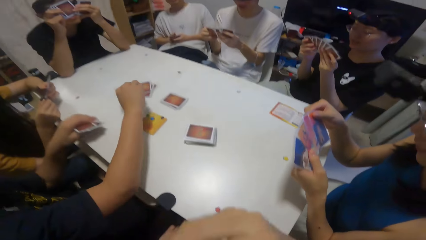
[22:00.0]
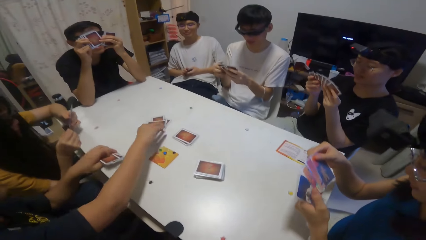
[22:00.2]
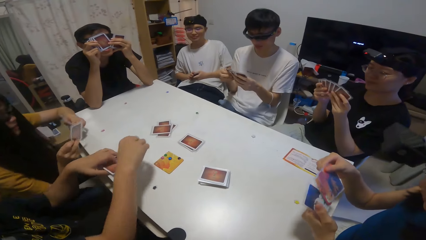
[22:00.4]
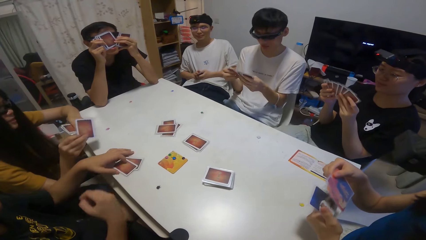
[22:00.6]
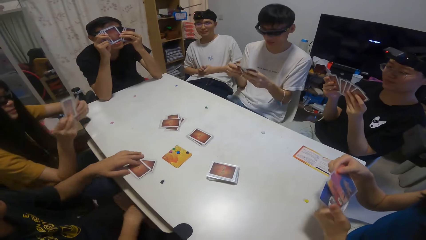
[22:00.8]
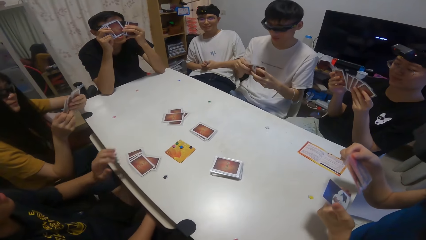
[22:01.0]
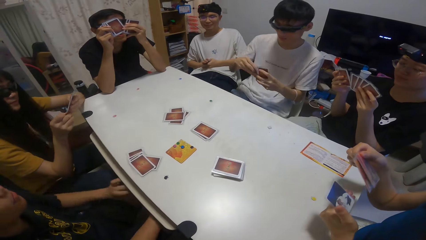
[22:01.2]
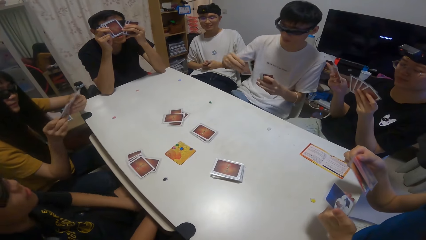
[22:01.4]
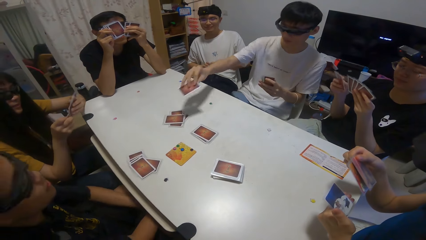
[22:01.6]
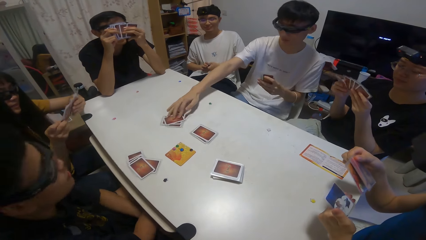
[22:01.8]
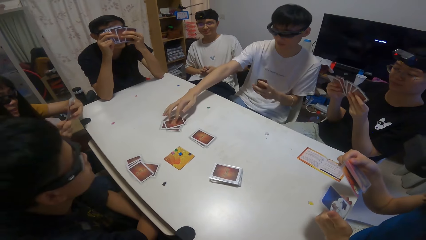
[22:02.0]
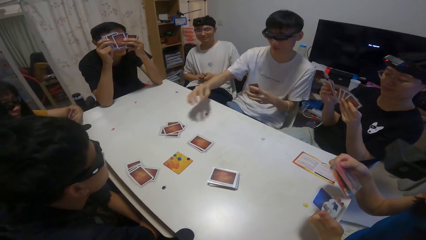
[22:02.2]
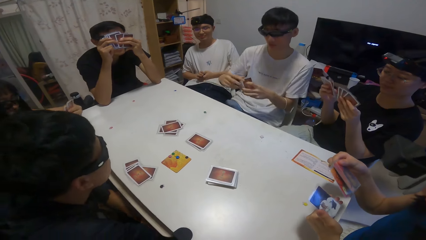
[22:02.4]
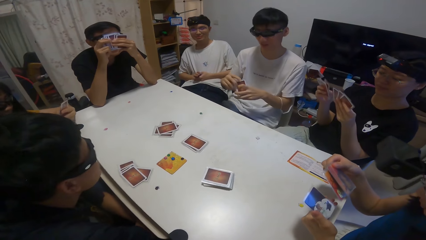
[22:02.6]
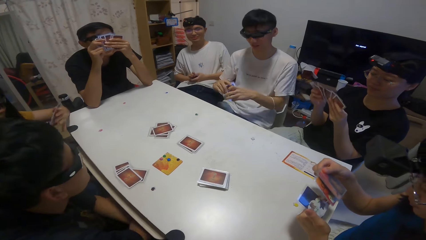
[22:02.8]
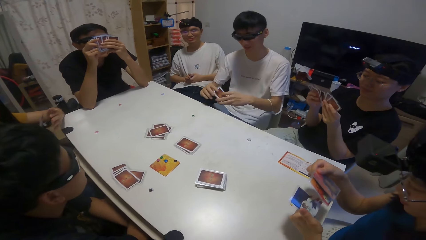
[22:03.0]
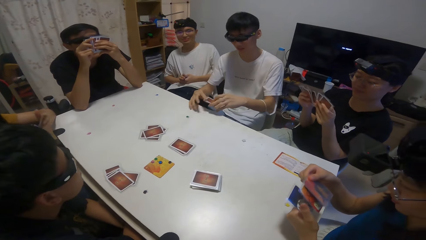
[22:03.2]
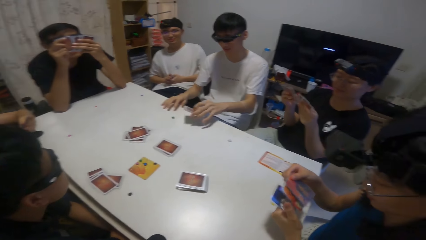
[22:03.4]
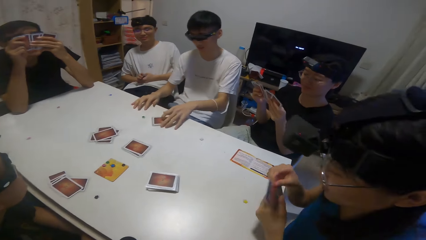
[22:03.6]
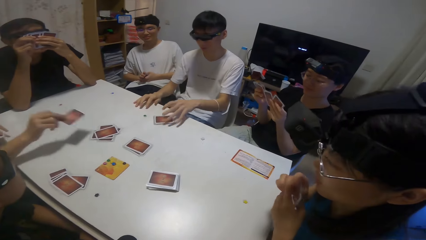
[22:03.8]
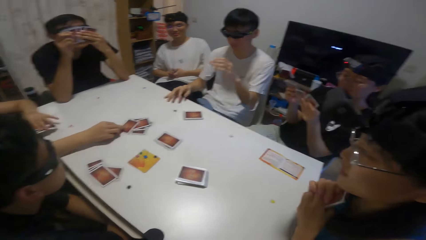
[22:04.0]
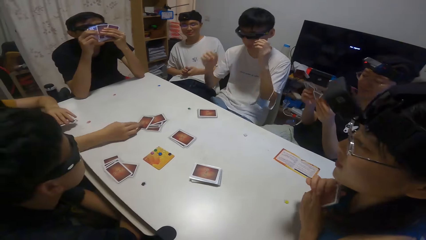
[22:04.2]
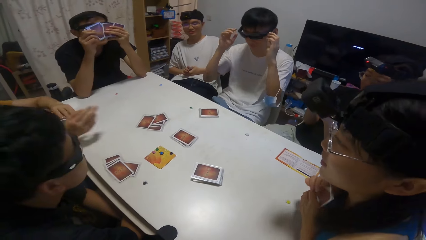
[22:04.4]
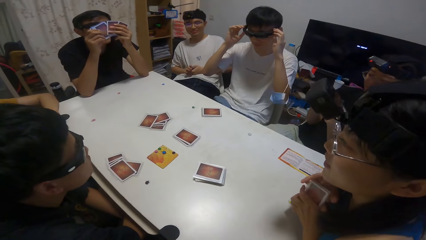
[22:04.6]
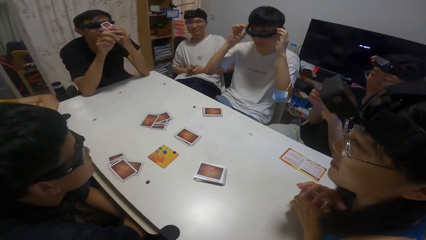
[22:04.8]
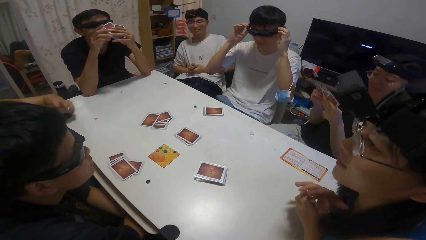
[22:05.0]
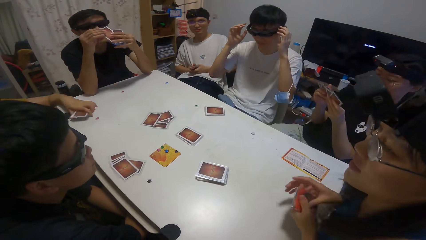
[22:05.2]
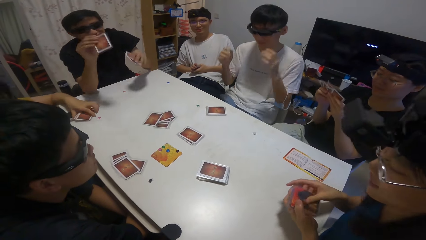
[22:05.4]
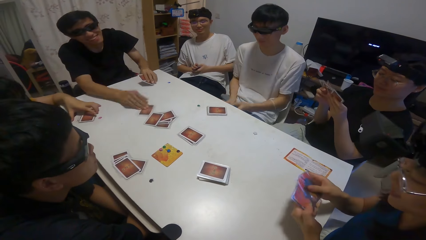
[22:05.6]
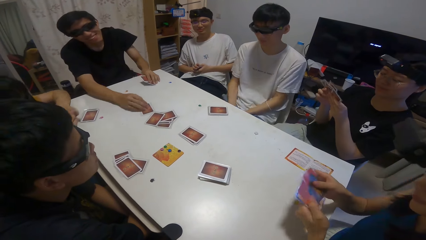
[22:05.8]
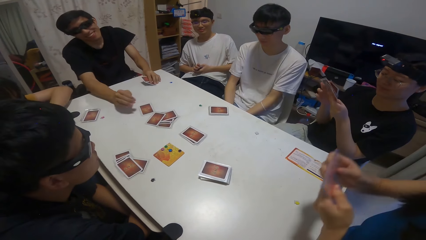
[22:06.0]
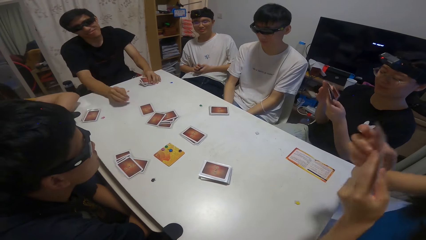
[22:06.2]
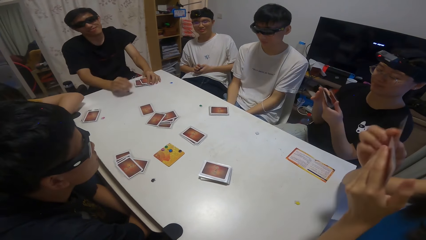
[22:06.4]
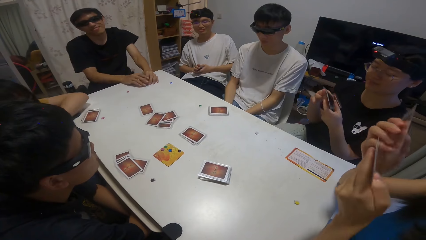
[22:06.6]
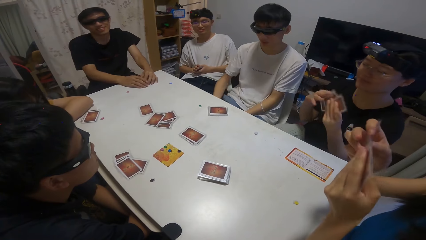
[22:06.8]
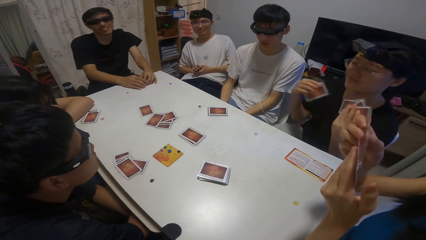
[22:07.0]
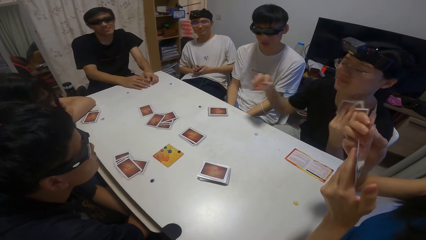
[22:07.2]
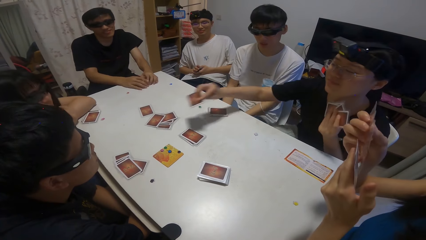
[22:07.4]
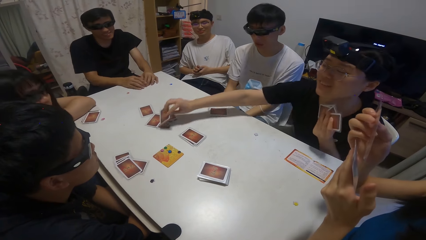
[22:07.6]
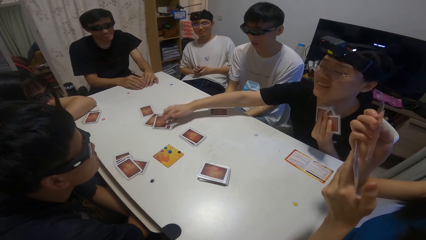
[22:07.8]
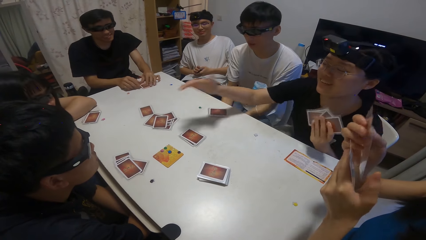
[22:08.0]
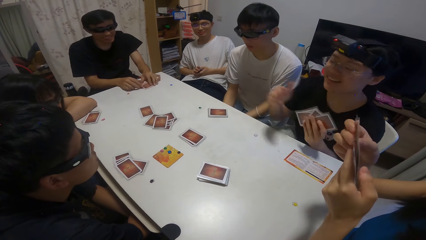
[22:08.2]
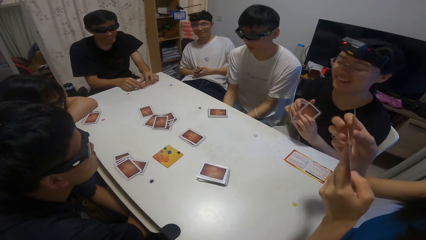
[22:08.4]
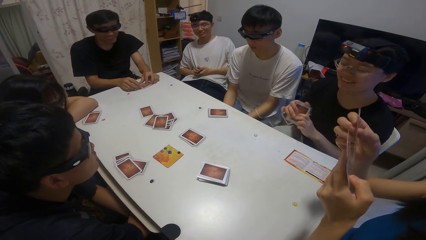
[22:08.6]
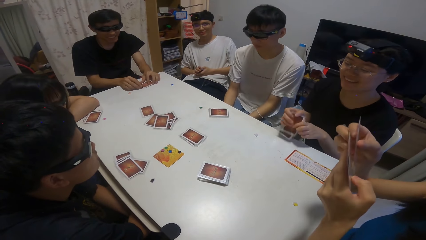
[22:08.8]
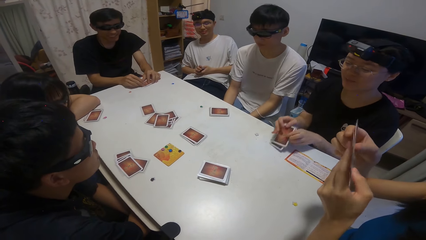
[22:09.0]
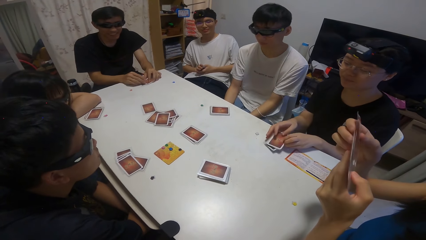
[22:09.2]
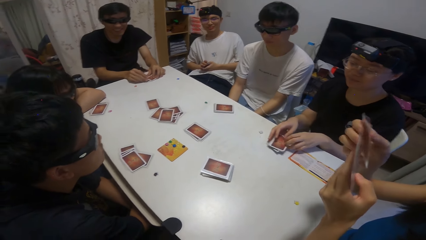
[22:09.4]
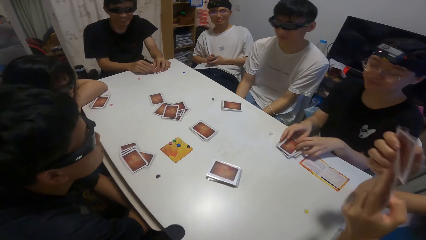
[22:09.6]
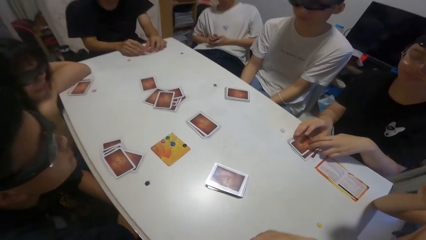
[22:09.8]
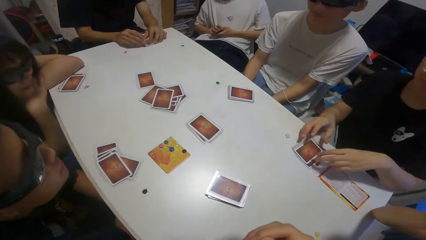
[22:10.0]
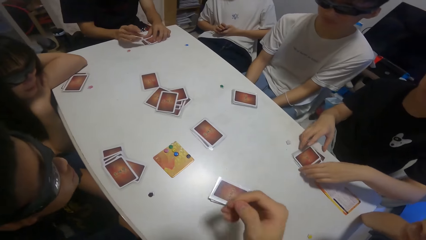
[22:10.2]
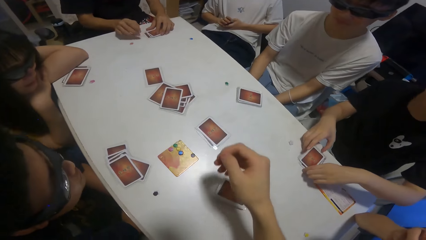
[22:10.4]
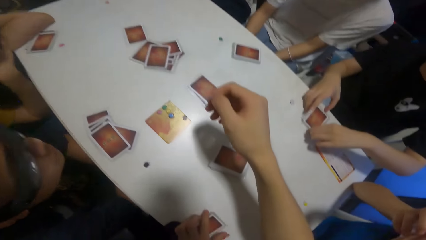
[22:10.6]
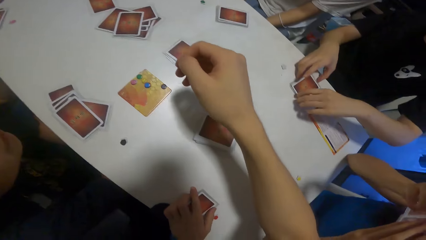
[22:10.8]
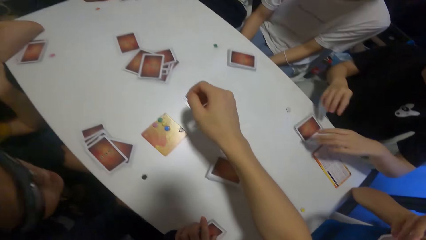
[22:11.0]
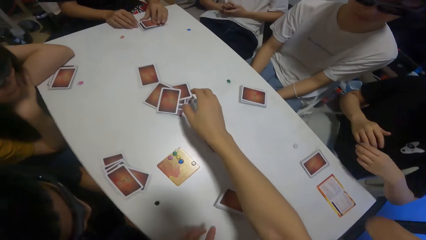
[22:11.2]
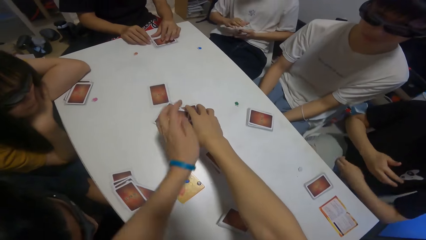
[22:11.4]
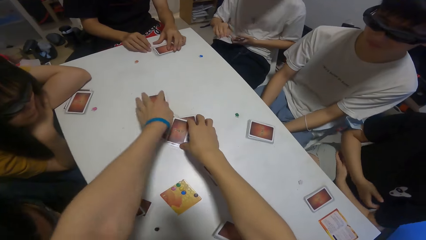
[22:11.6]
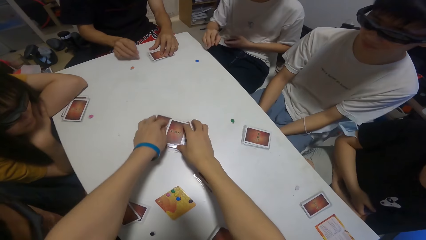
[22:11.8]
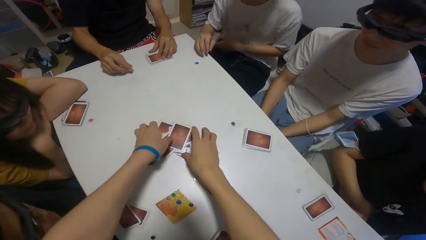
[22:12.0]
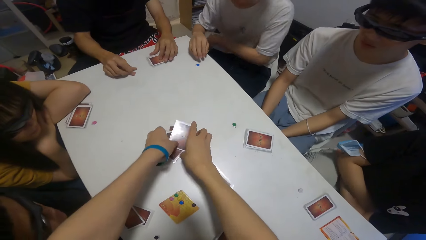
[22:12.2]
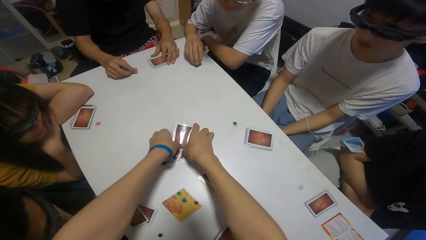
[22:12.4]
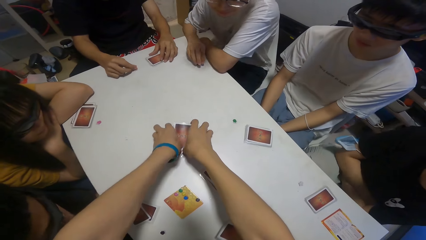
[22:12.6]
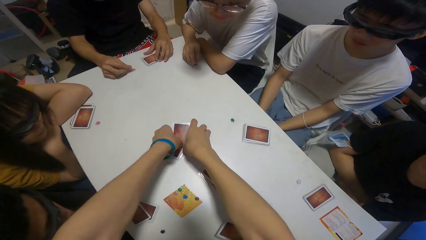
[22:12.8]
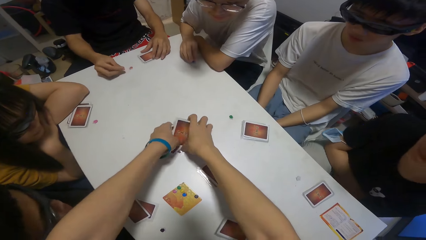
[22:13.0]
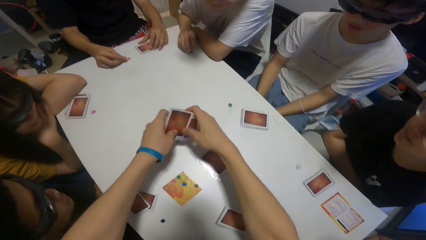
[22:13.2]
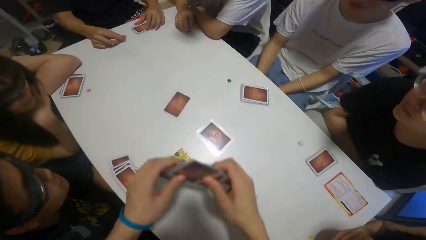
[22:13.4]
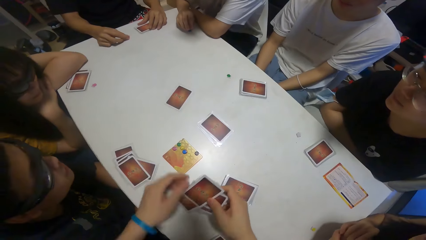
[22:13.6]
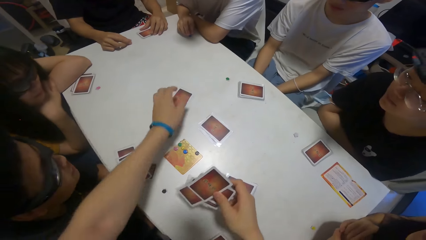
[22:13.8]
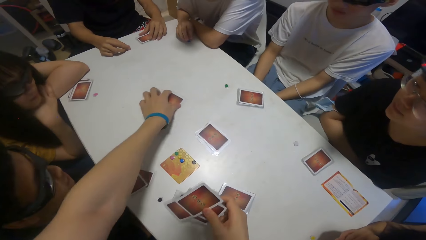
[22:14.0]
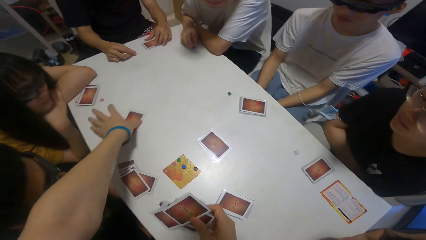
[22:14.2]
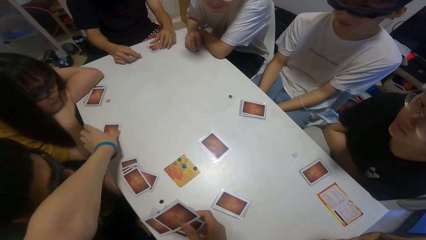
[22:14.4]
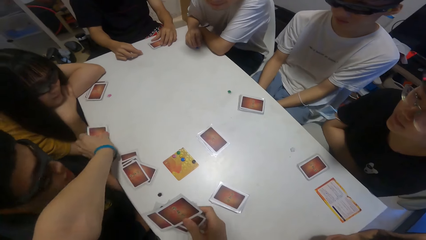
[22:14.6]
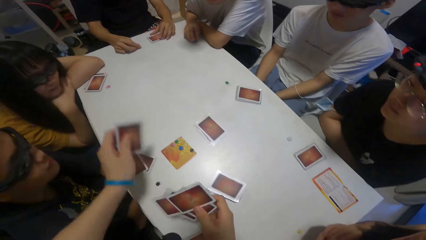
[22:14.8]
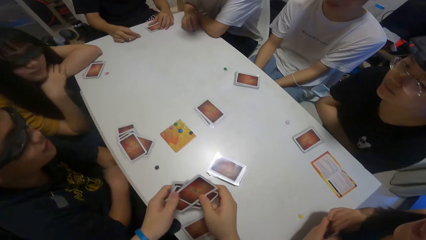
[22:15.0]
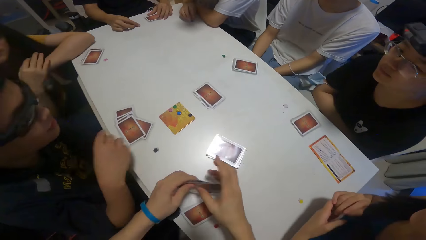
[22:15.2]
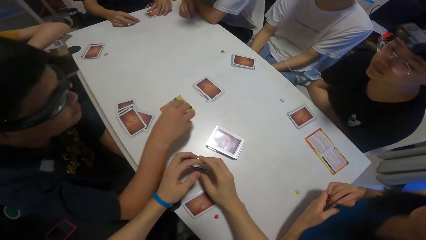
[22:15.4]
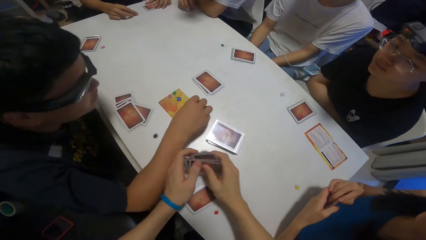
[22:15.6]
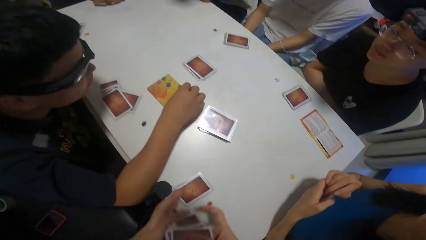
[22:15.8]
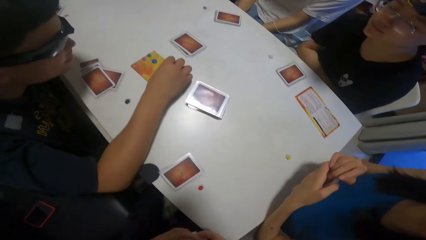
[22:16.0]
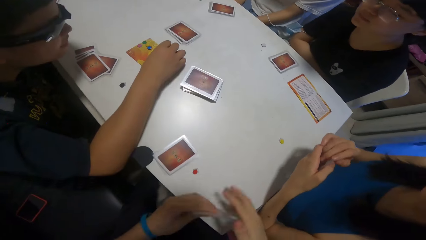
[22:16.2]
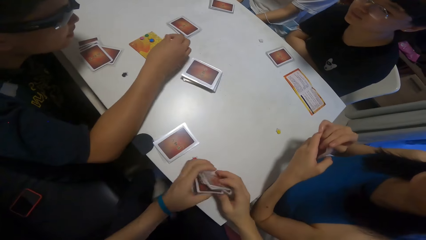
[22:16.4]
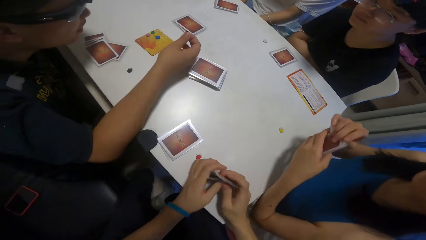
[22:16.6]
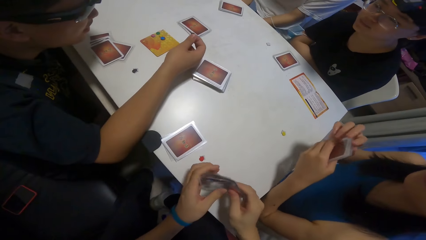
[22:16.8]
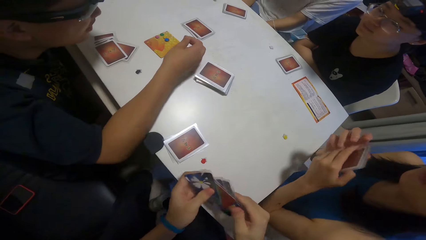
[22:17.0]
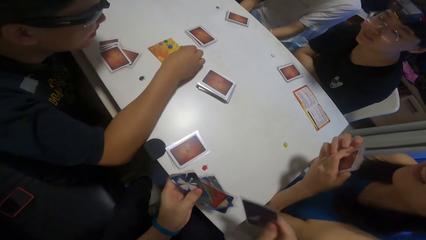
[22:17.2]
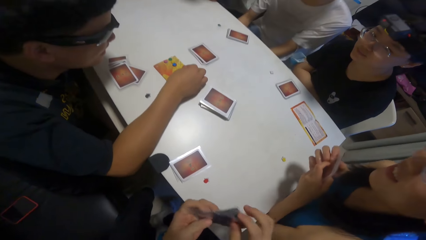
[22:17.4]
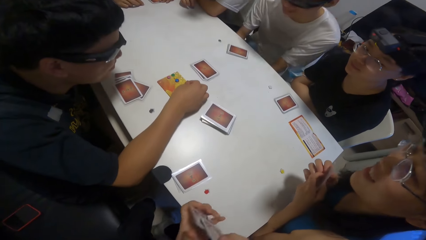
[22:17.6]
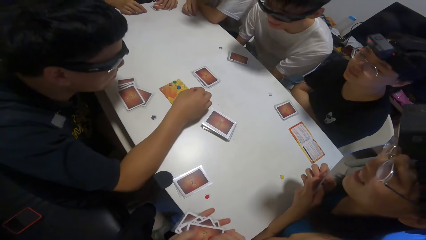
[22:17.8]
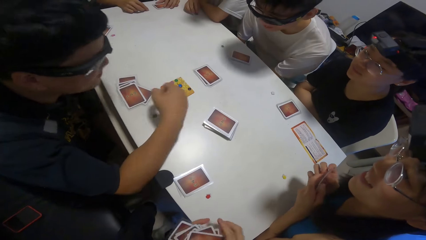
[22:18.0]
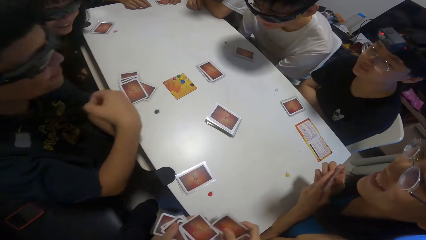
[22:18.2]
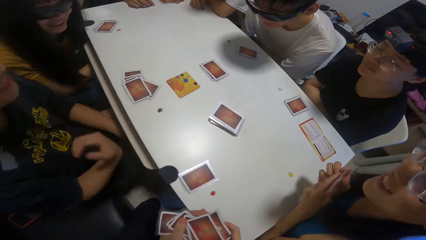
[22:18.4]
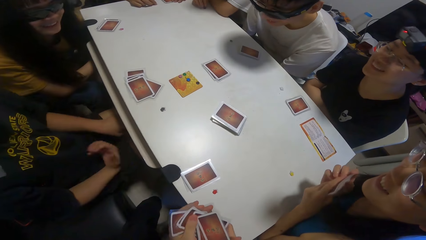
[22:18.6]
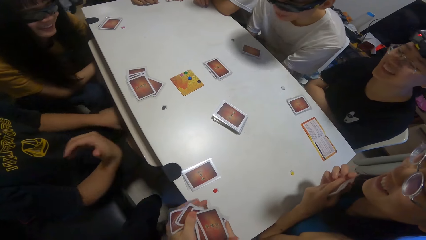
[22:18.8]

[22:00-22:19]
A man picks up a poker chip. Another man drops his cards on the table and places a playing card on the table. A third man places a playing card on the table. The third man drops his cards on the table. A woman places a playing card on the table. Another man places a playing card on the table. Another man places a playing card on the table. Another woman drops a card. The first man picks up playing cards. The camera wearer packs some cards on the table. They arrange the cards. The second man checks a stone and picks up a poker chip.
